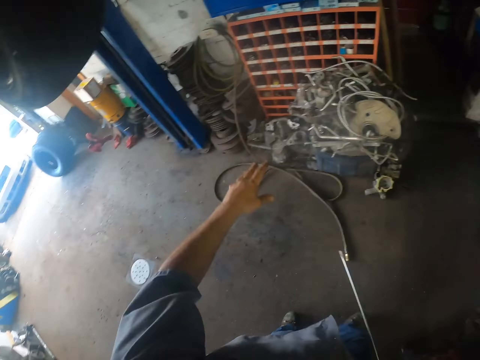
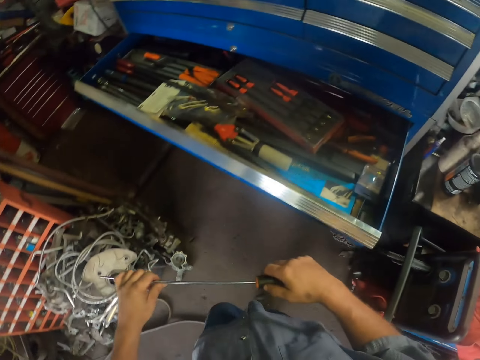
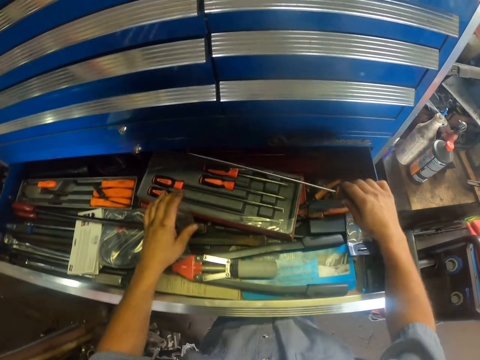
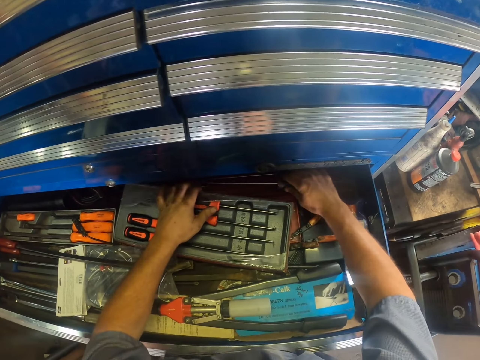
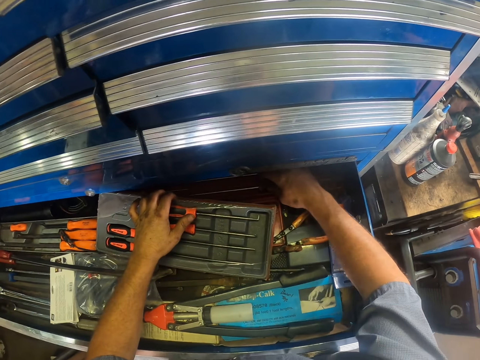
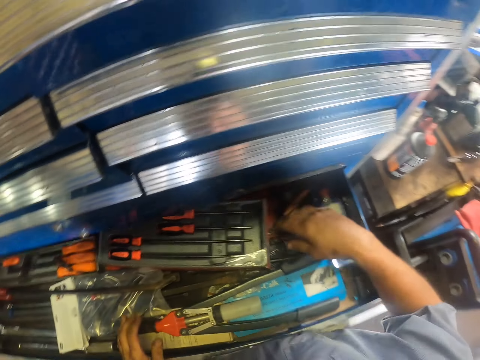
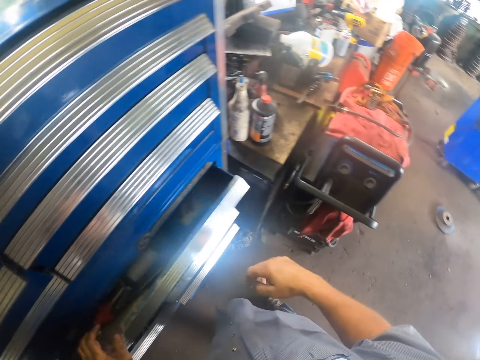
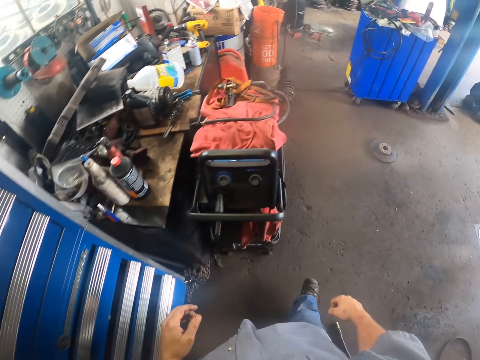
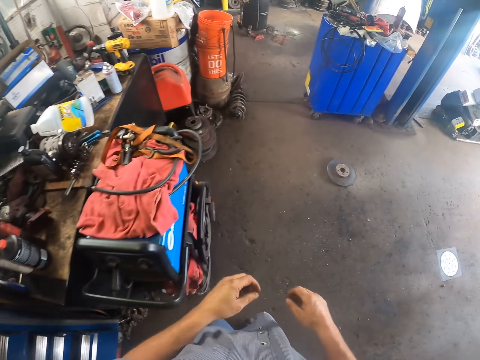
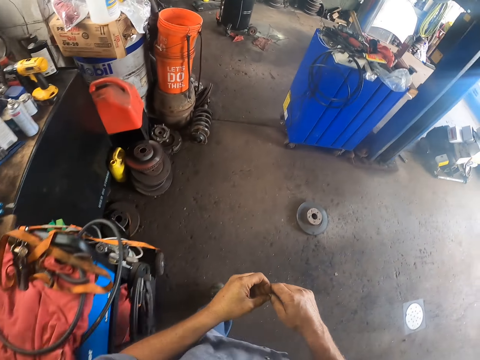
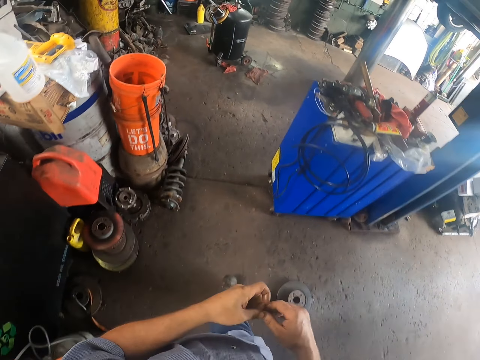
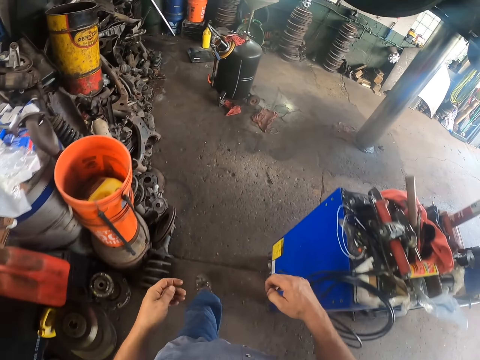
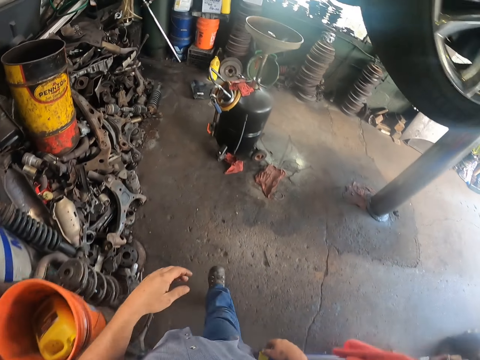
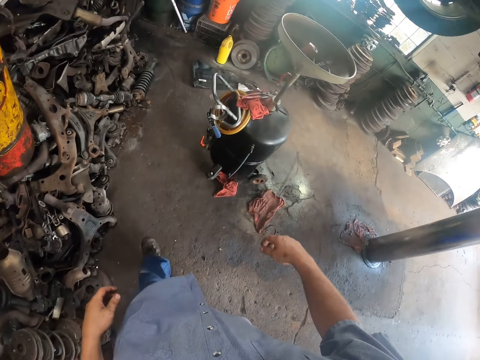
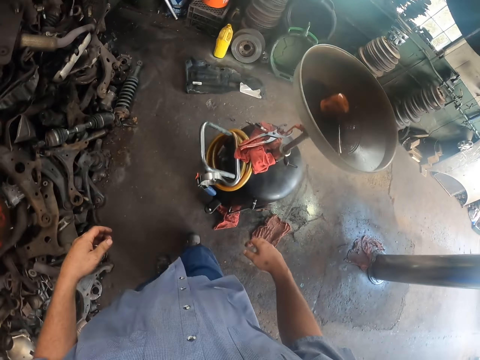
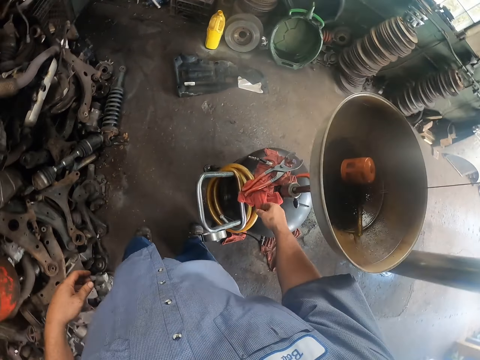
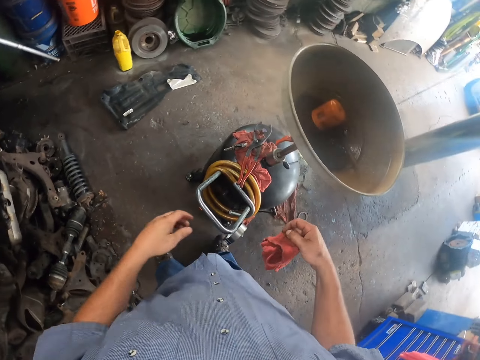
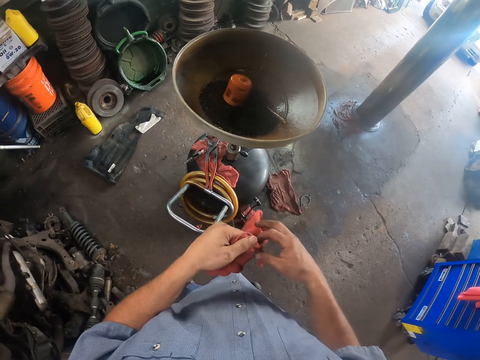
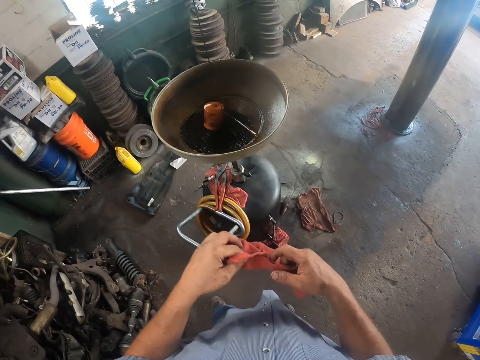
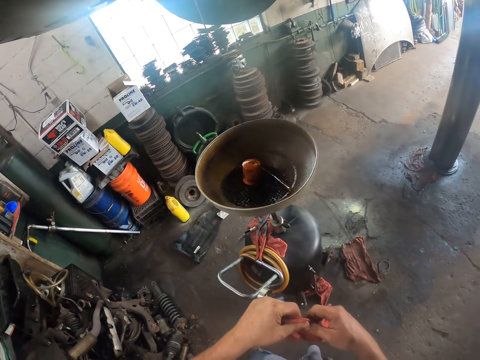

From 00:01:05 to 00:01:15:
The camera wearer throws away the cloth. They put the screwdriver in the tool drawer. They close the tool drawer. They walk around. They pick a piece of cloth.

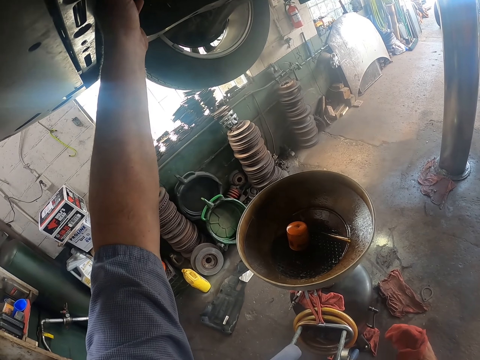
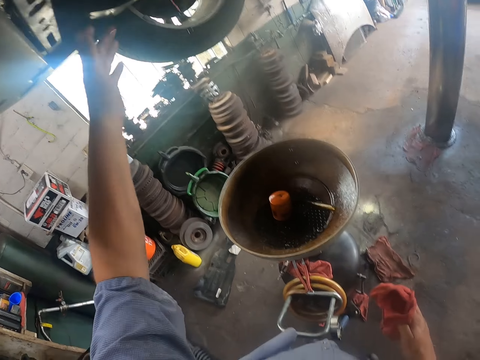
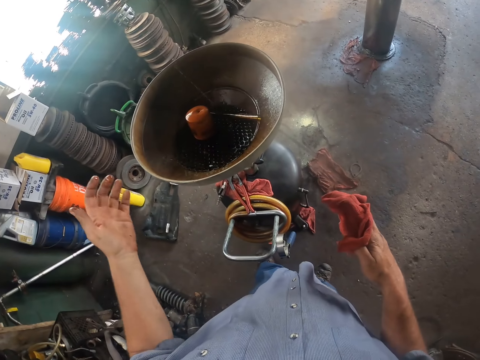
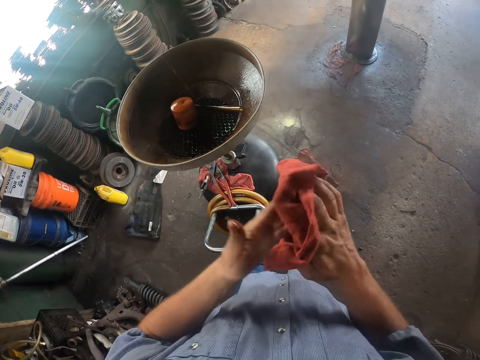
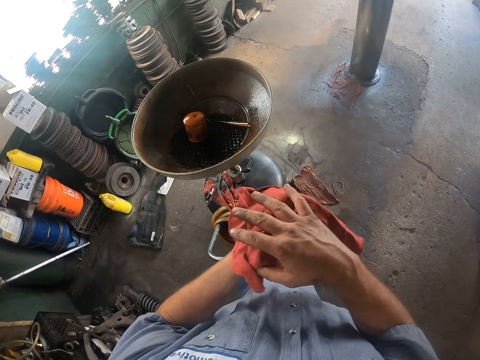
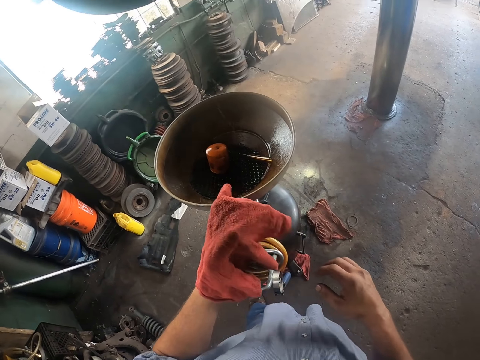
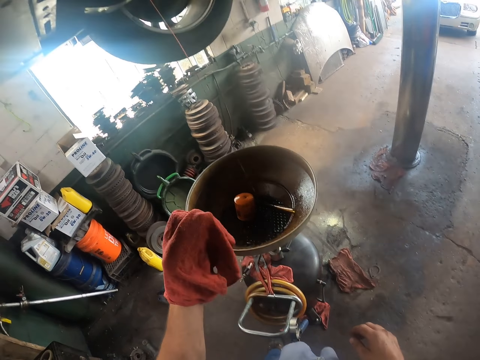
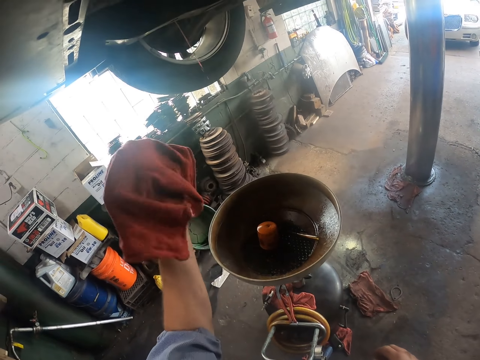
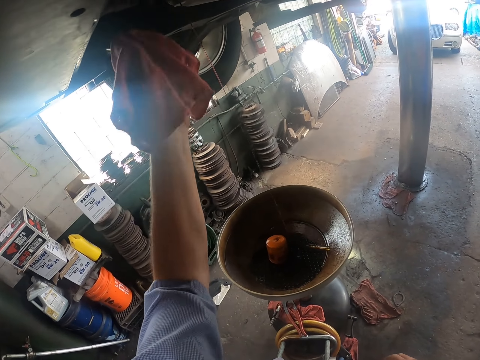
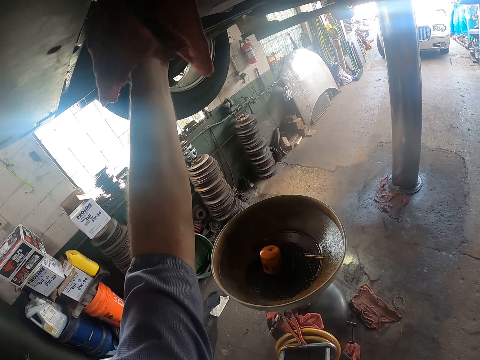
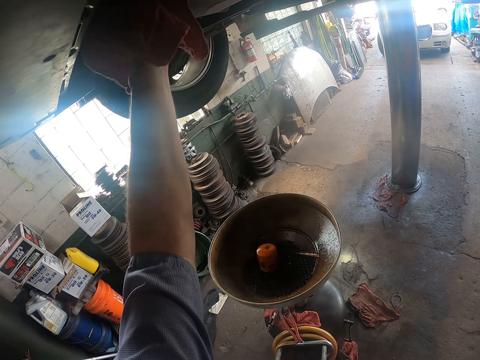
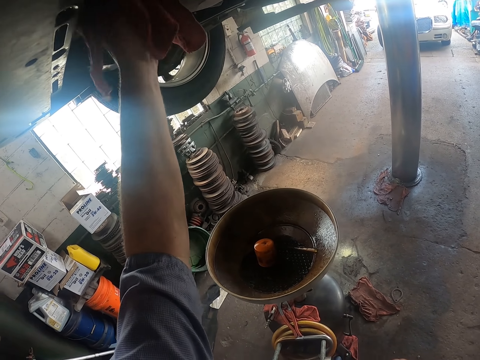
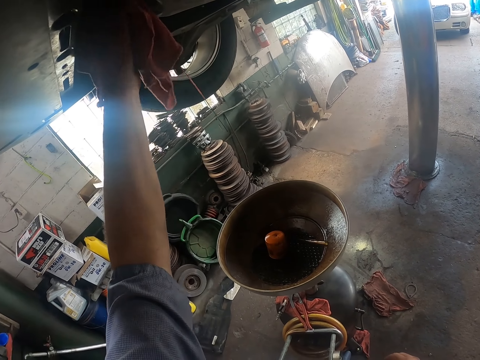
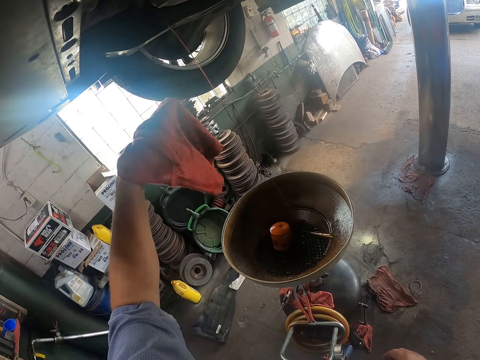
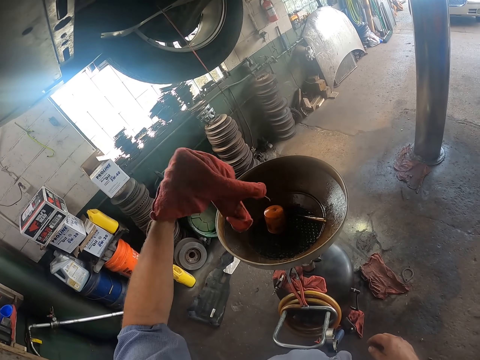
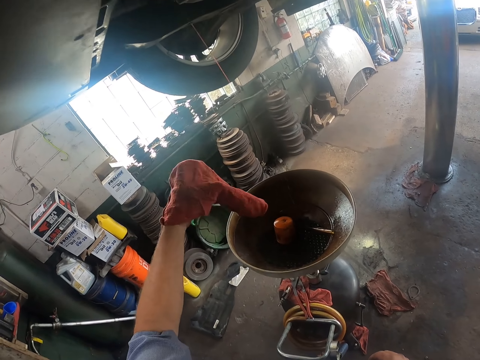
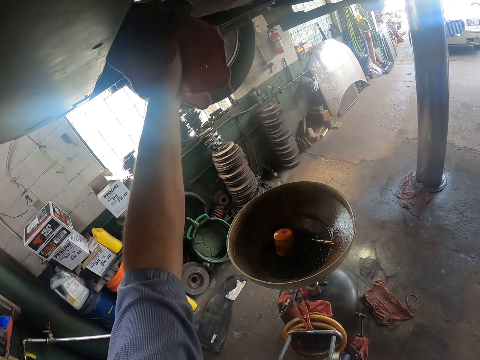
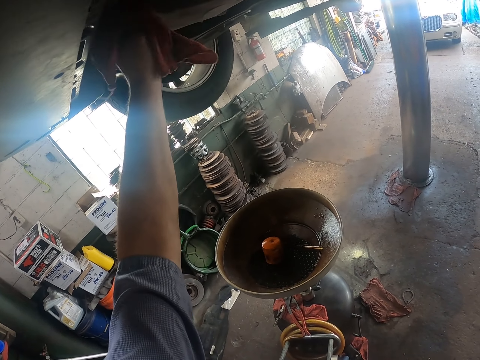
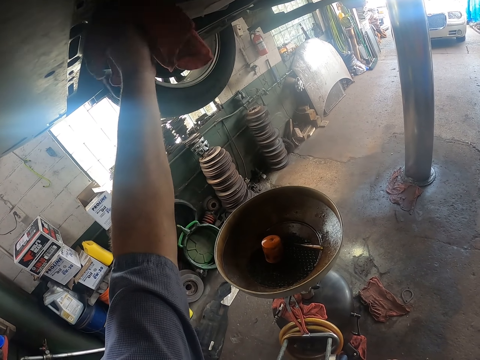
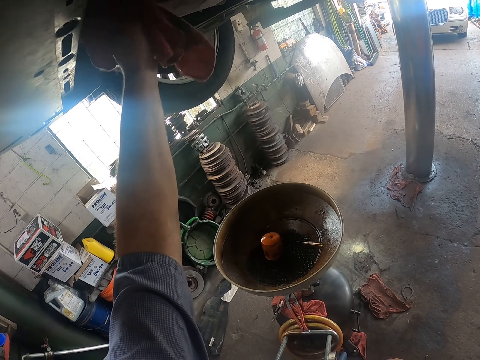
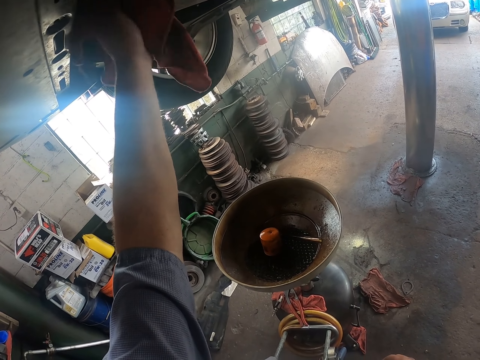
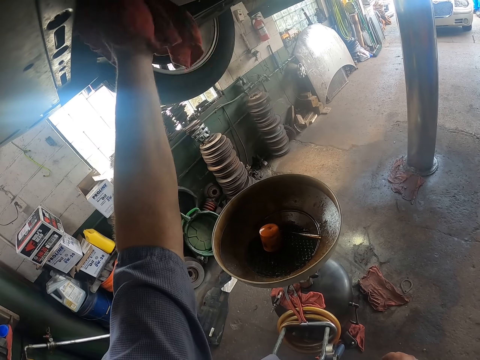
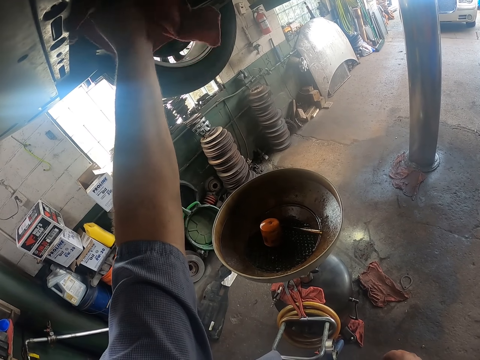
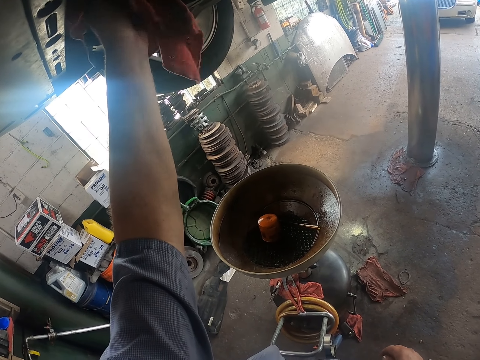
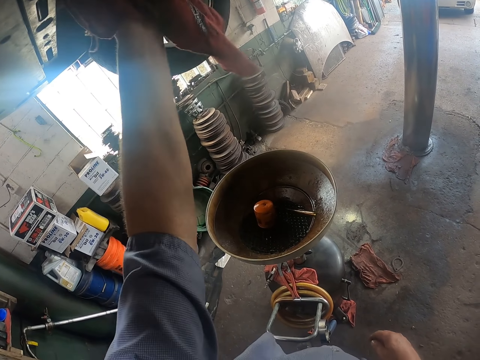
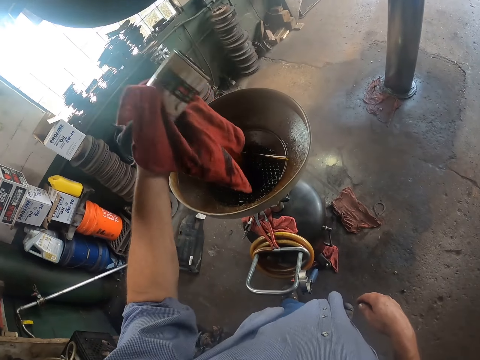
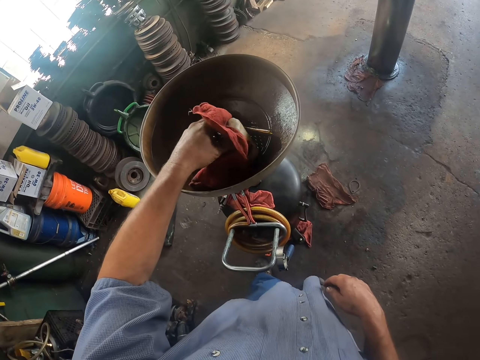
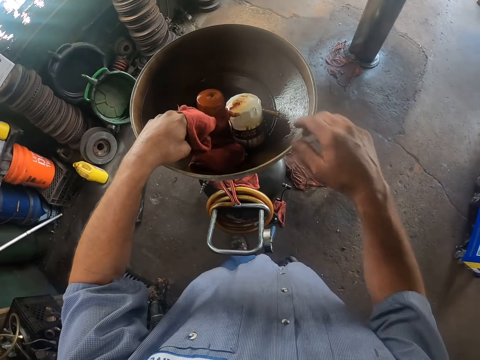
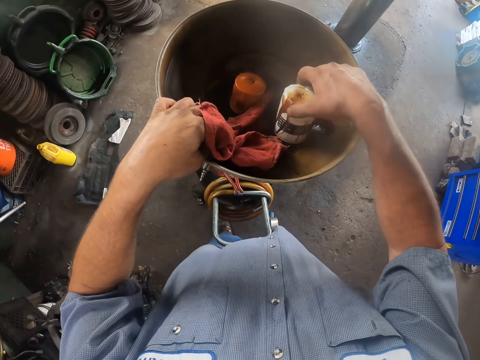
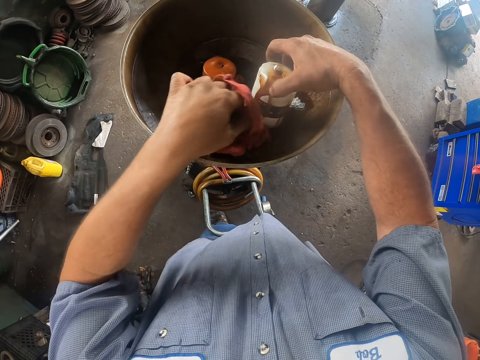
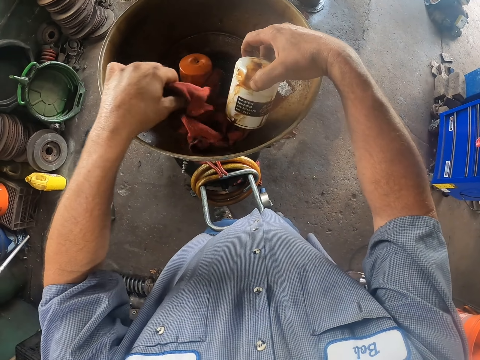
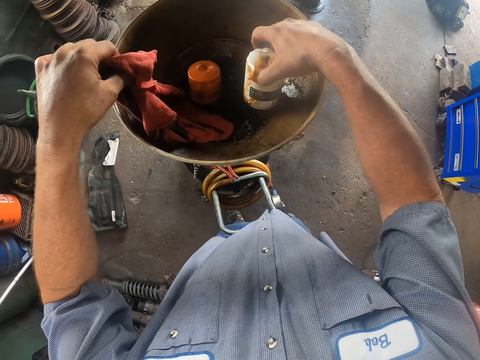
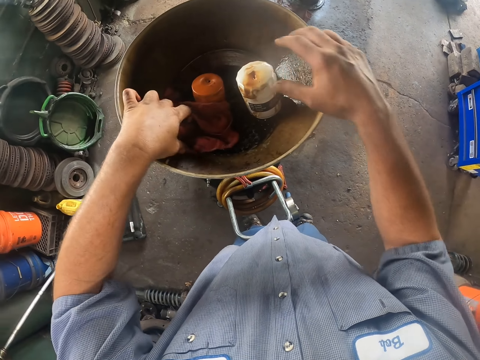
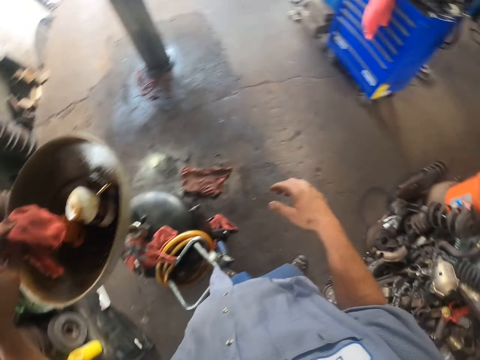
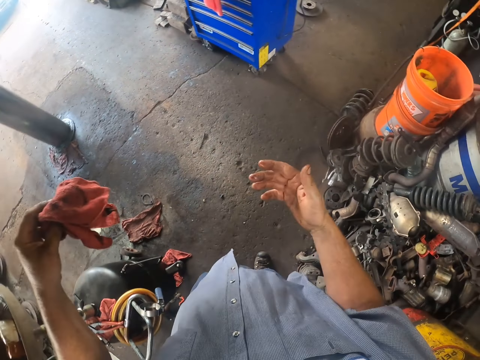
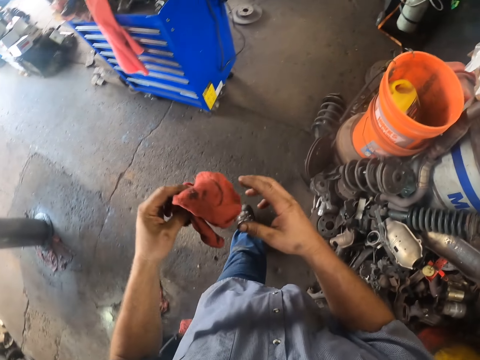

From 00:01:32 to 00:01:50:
The camera wearer wipes hands with the piece of cloth. They wipe the engine. They wipe the engine again. They remove something under the car. They put something on the oil drainer. They remove something. They check something. They wipe something. They pick the piece of cloth.
